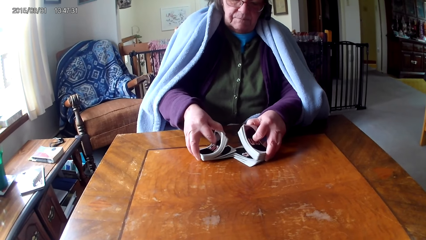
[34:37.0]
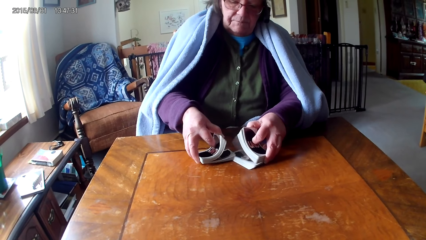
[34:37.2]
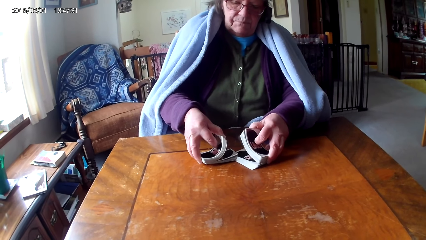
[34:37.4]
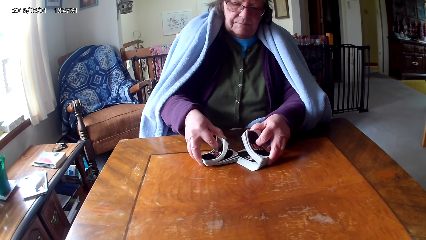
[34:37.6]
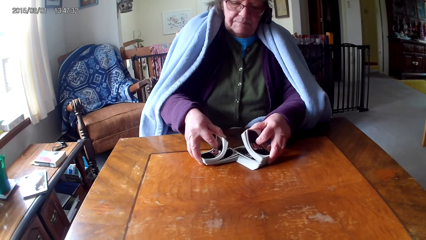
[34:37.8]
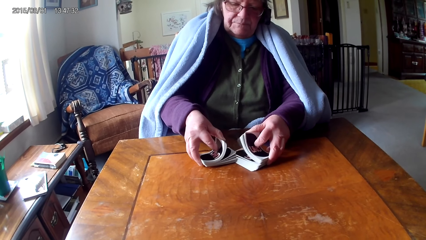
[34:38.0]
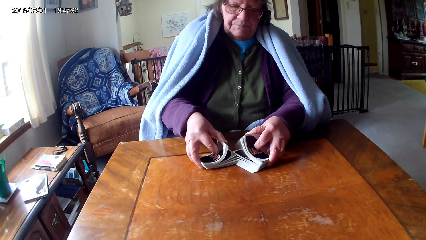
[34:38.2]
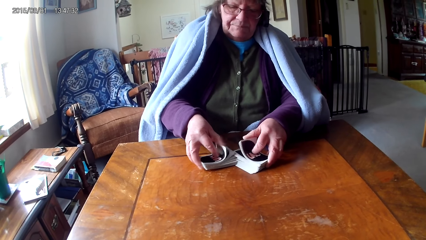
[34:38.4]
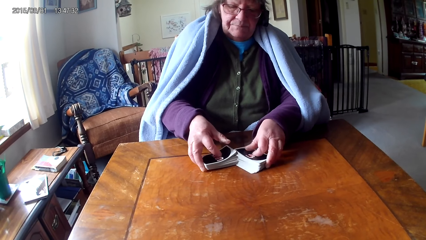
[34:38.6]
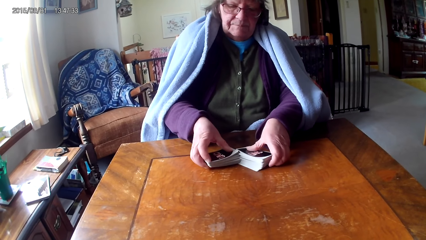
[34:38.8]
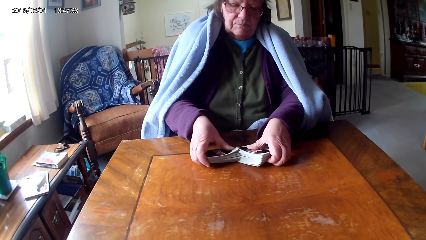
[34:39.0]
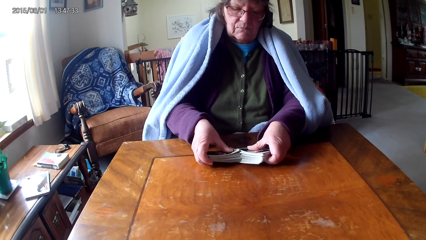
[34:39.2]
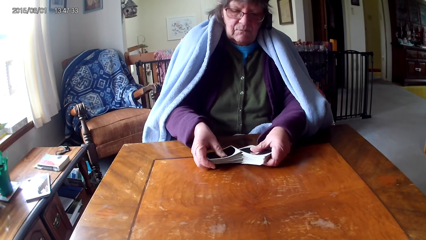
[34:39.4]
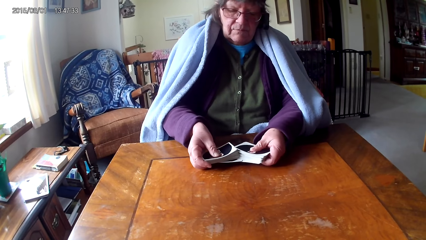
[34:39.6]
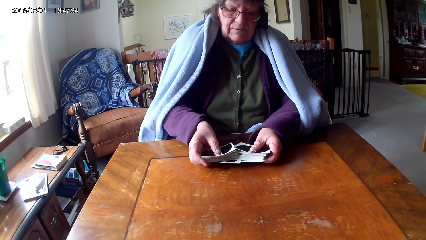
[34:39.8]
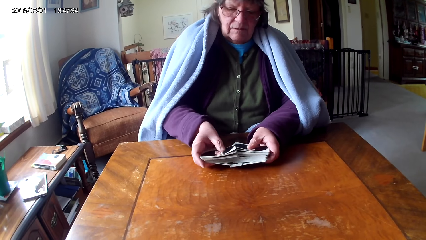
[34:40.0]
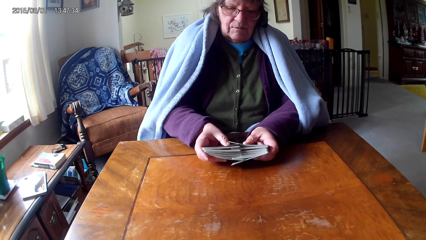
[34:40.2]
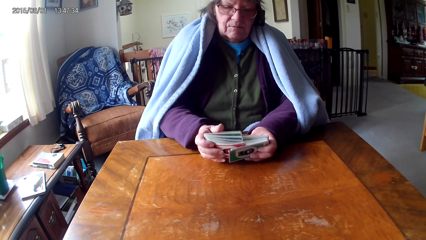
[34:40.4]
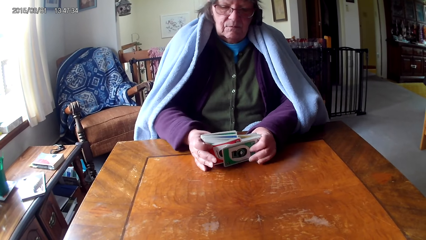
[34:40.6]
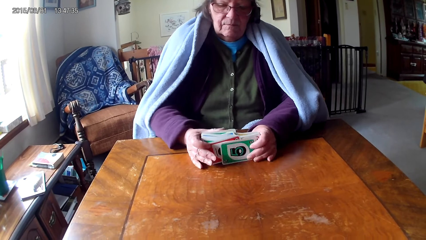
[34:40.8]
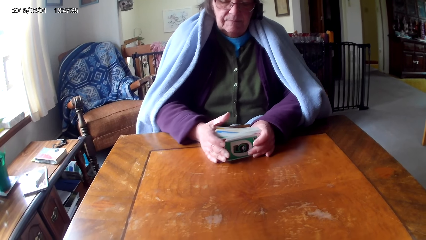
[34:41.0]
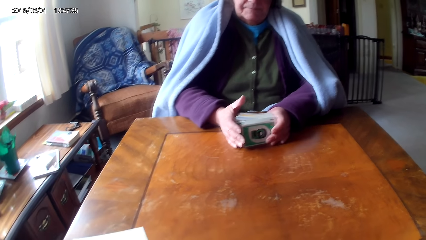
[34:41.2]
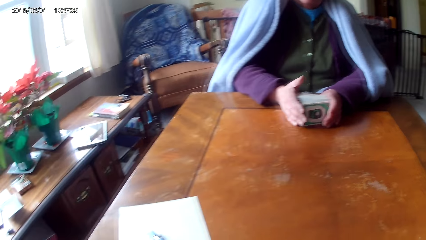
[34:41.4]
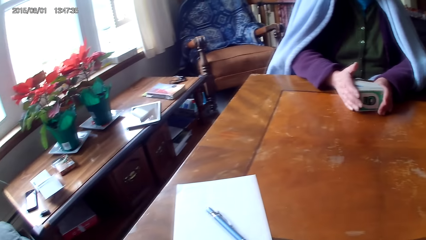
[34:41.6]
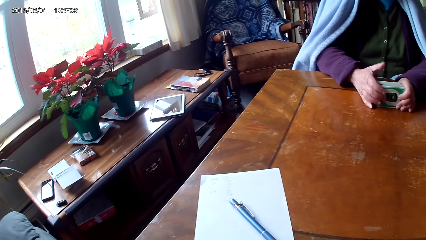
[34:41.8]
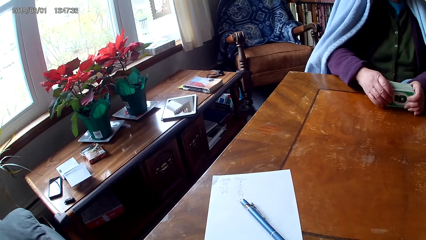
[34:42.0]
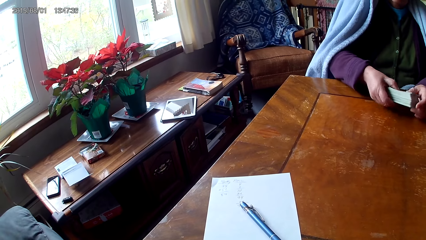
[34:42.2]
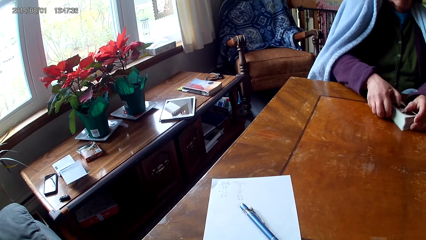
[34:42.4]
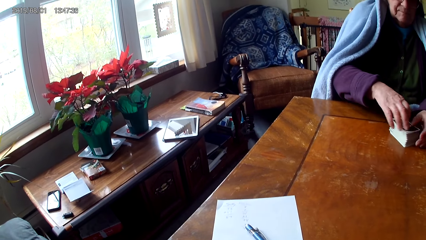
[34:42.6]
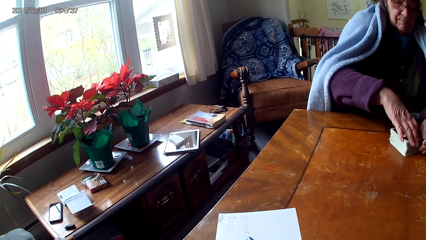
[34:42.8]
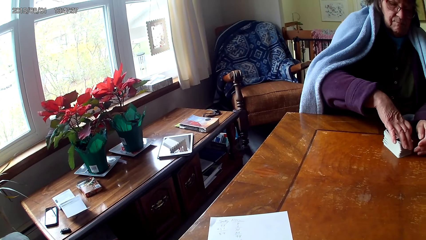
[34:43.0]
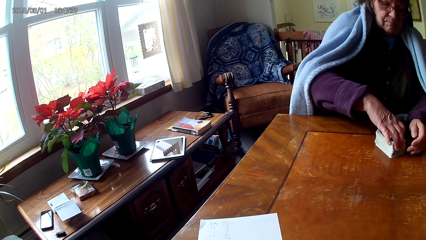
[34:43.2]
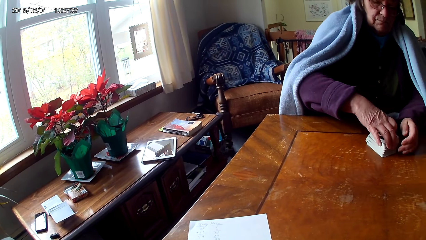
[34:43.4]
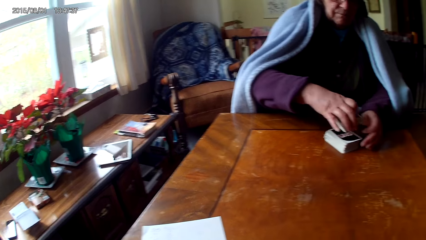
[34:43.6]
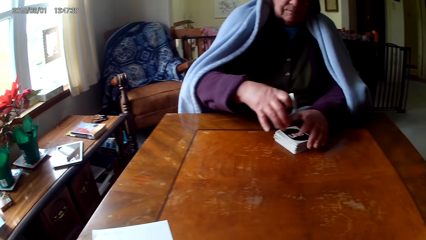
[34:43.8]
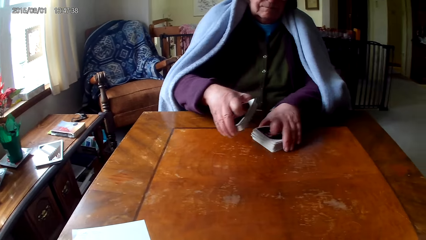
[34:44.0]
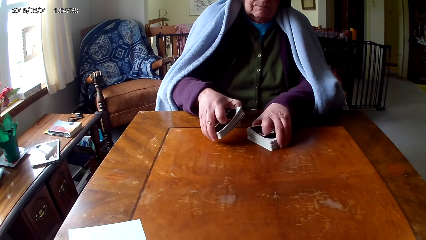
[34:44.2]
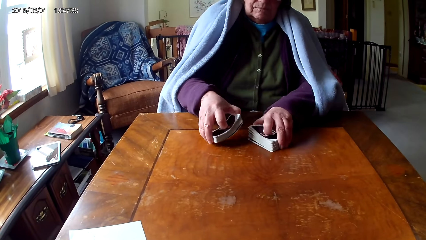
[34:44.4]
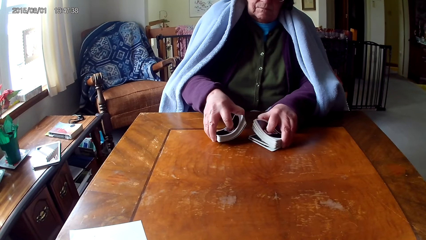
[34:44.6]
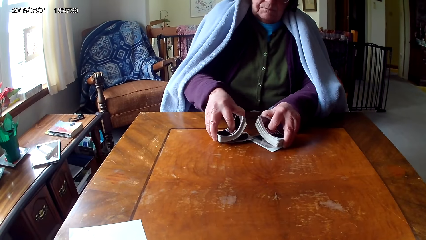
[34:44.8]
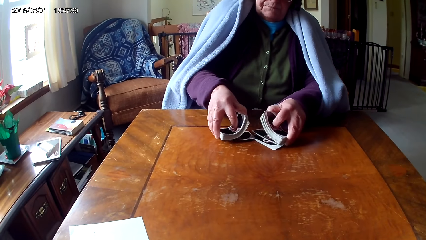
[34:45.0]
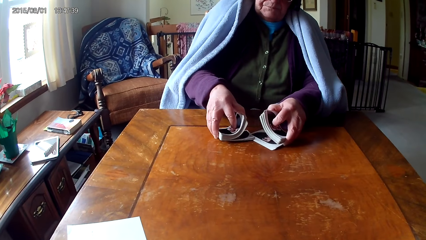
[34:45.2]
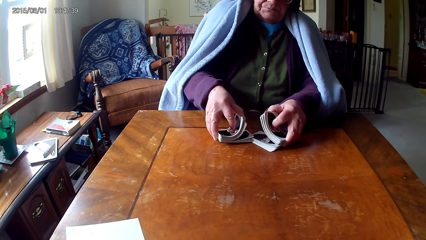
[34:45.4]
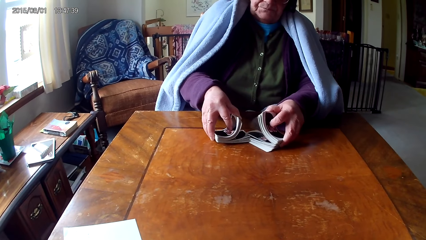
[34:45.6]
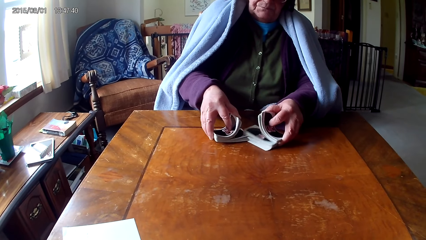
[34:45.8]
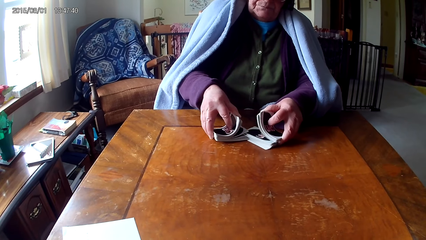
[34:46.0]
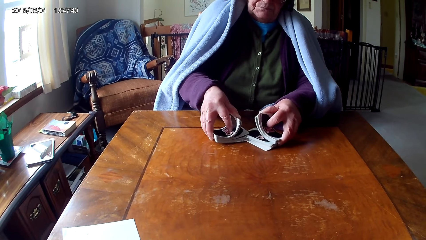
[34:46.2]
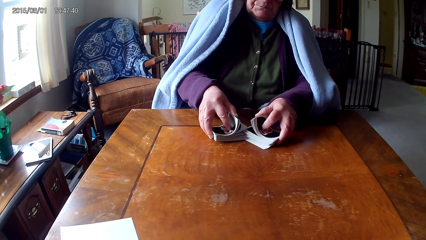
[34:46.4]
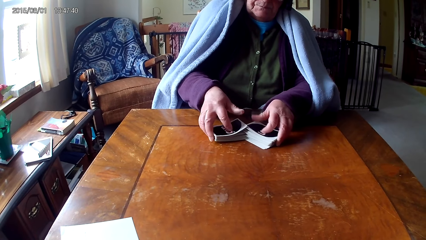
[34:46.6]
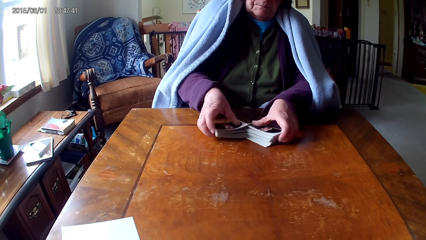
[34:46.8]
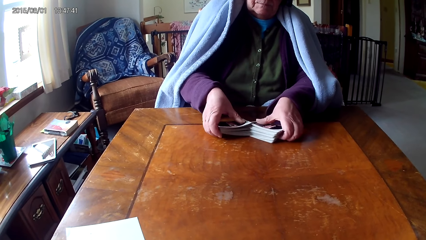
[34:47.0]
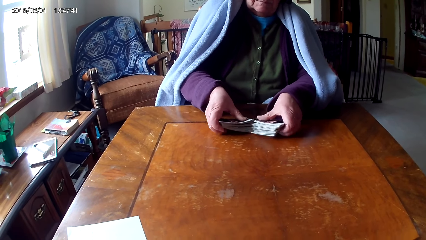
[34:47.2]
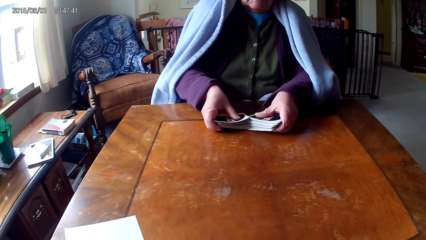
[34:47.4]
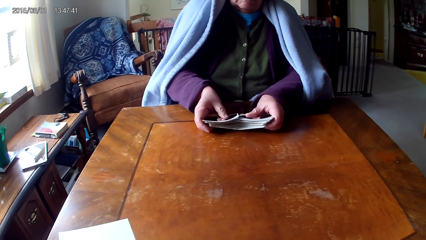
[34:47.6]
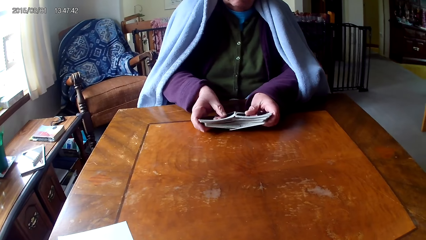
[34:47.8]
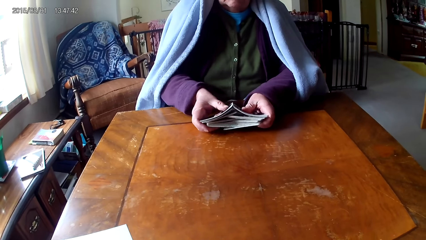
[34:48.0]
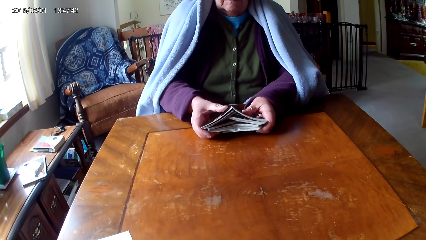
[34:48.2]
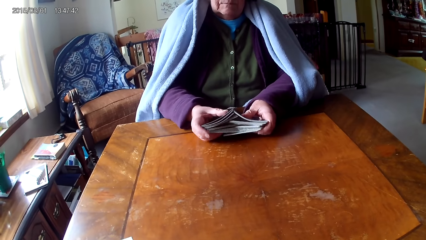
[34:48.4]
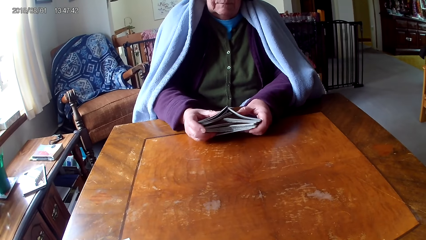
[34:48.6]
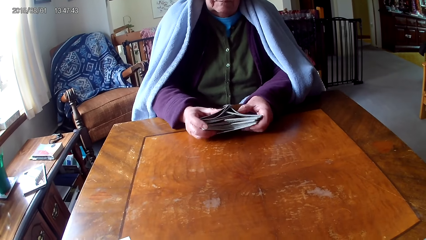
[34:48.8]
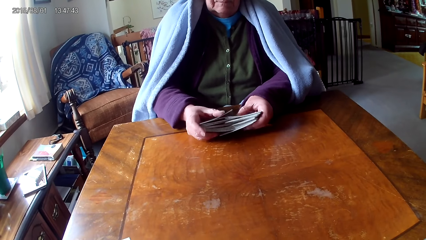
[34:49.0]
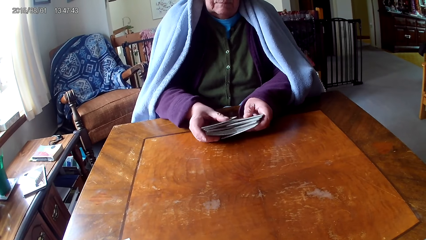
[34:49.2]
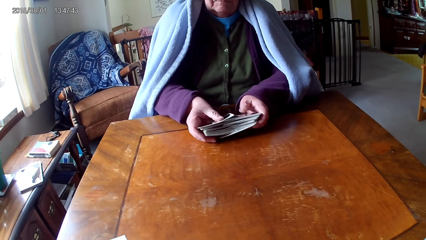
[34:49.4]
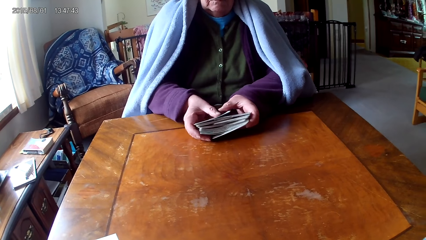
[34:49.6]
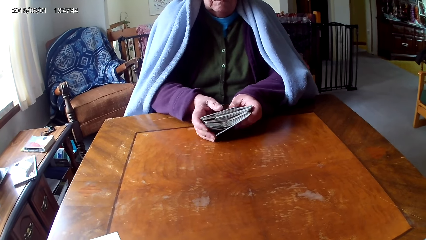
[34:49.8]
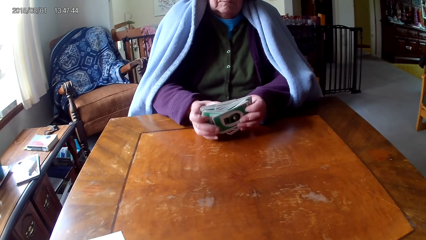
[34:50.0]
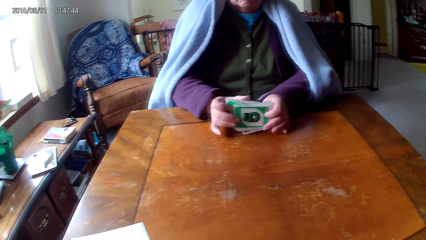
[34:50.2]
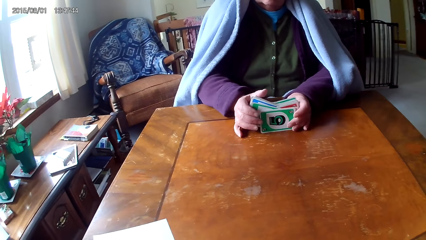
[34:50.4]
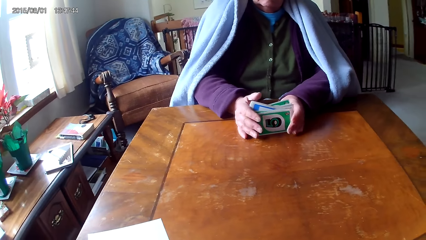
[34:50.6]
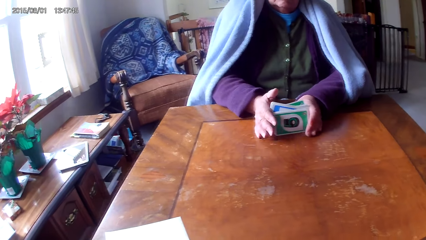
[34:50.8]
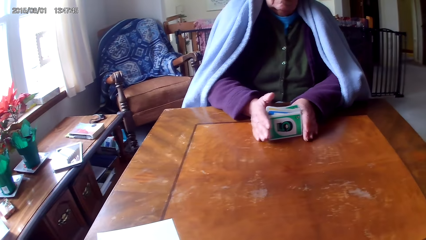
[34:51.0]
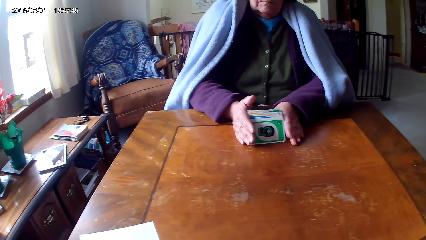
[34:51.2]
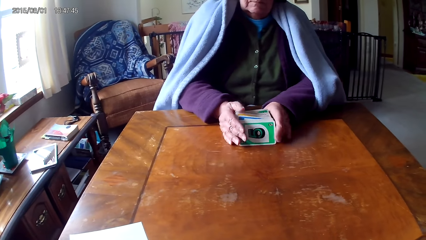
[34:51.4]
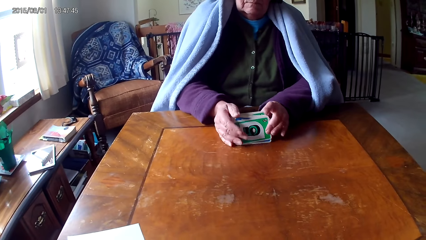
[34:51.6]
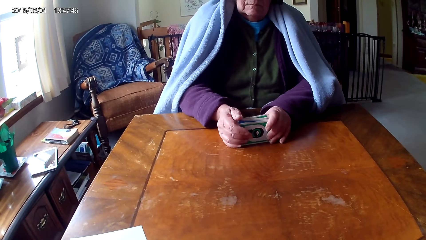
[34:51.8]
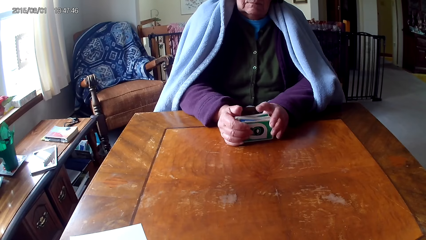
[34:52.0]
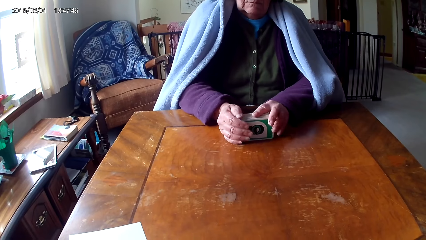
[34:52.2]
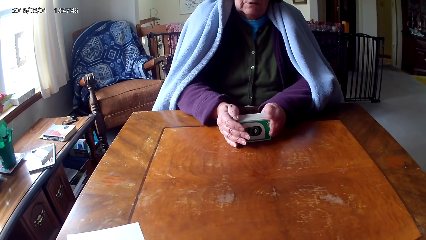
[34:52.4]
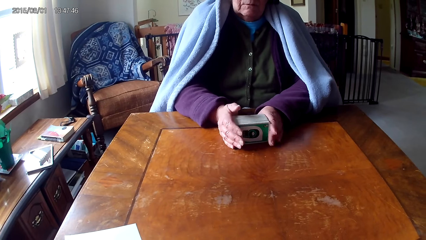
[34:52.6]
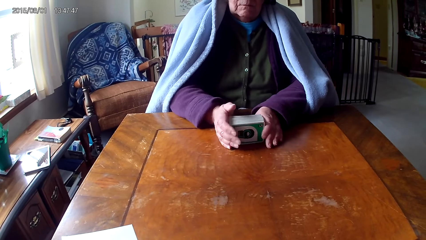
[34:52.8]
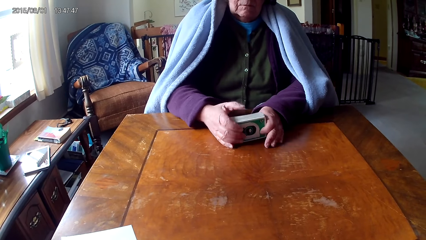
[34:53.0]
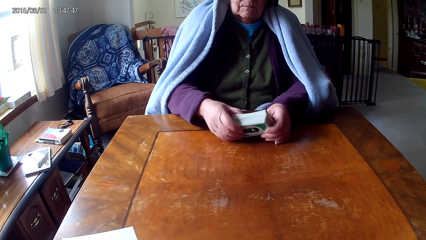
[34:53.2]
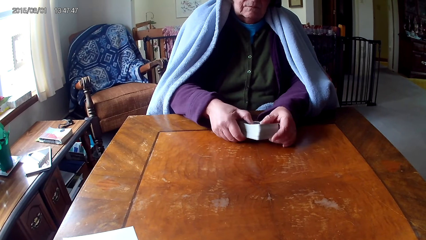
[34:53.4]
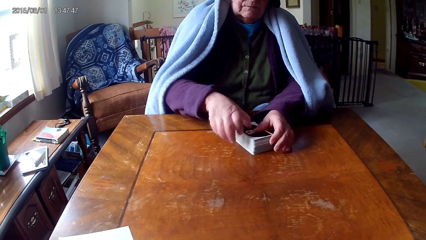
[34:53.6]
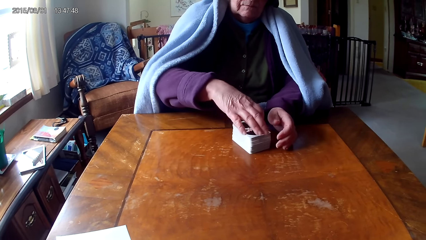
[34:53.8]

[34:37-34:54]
A woman sorts cards on a table with hands. The woman puts the cards together. The woman picks the cards with a hand. The woman sorts the cards on the table with hands. The woman puts the cards together.
